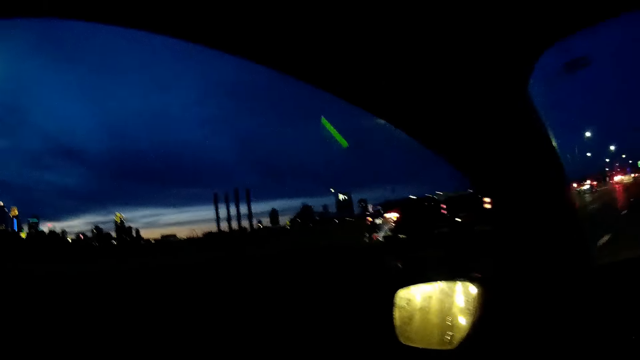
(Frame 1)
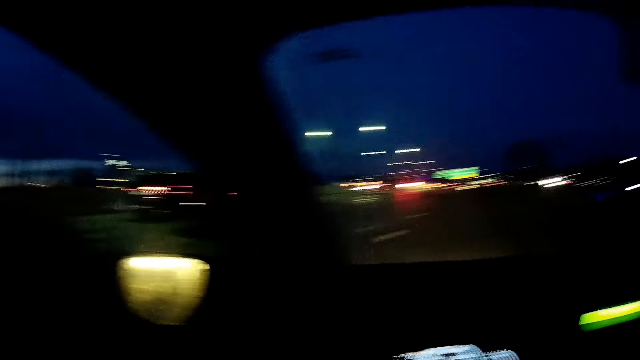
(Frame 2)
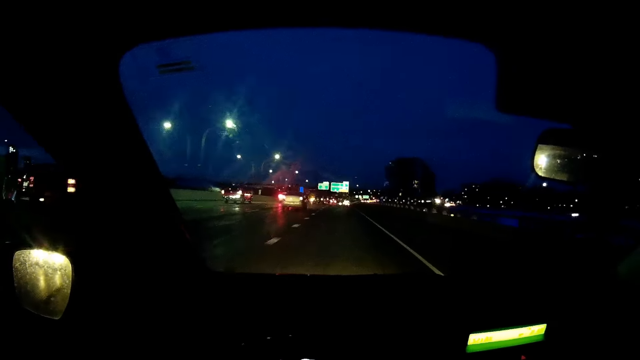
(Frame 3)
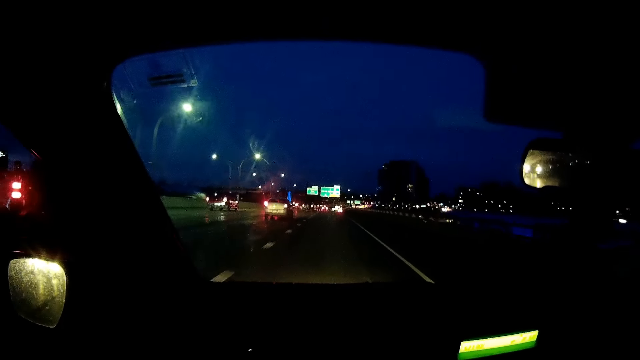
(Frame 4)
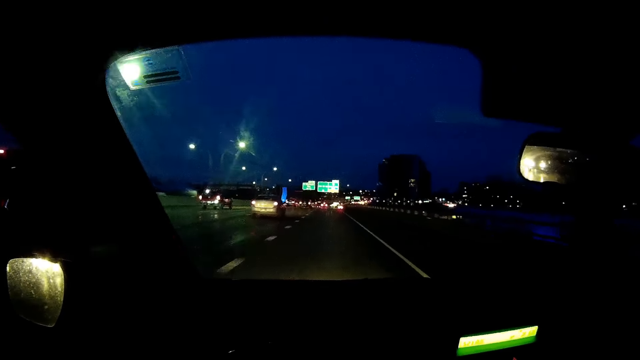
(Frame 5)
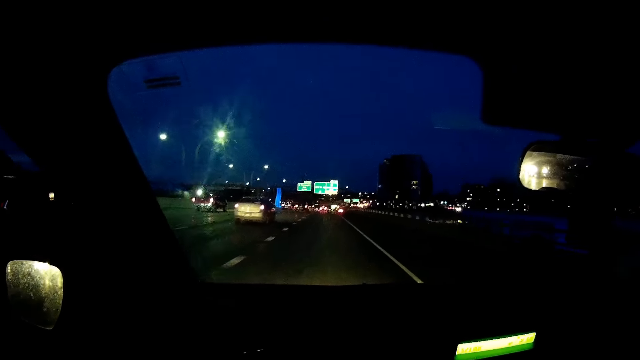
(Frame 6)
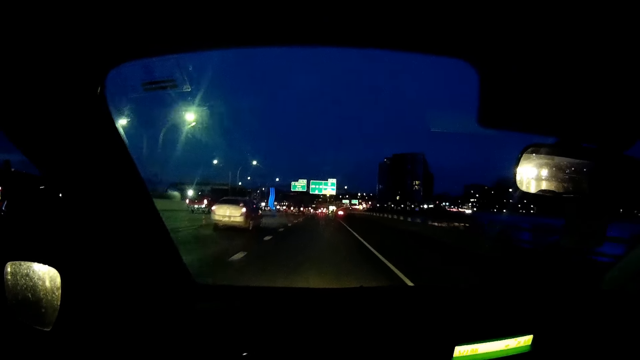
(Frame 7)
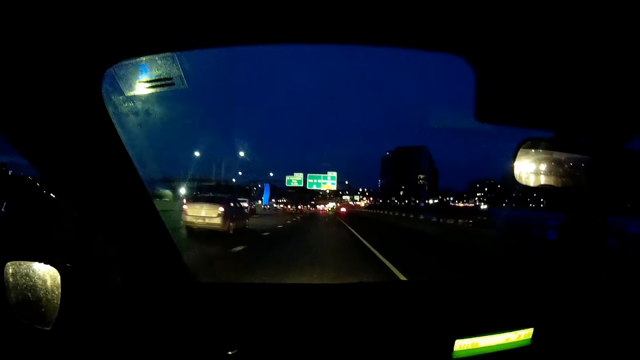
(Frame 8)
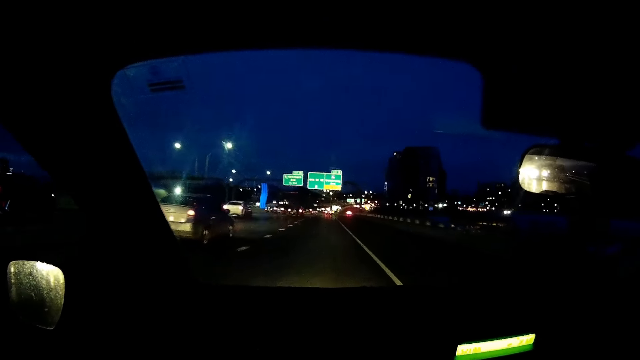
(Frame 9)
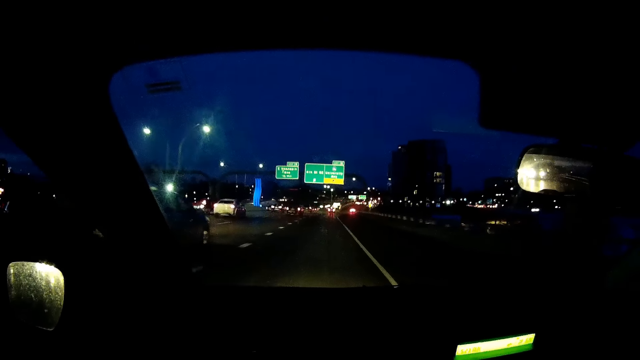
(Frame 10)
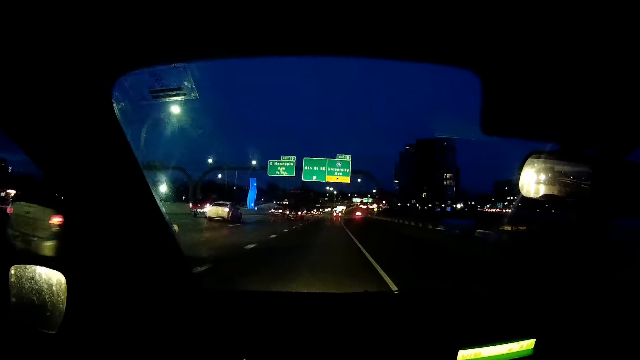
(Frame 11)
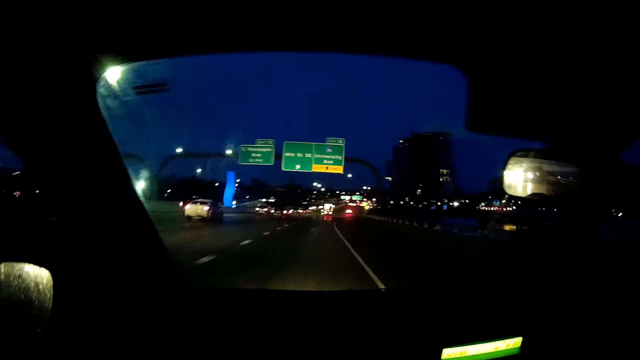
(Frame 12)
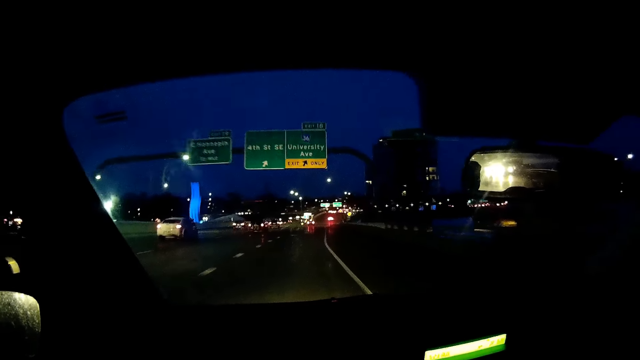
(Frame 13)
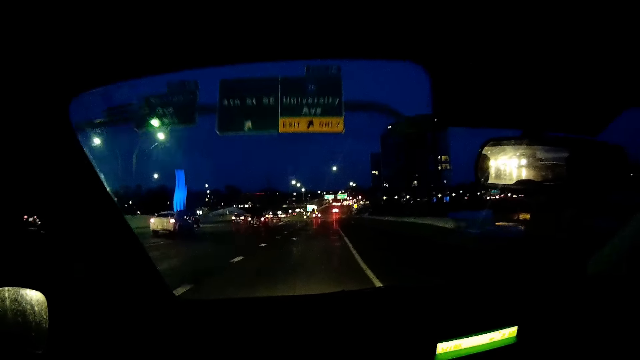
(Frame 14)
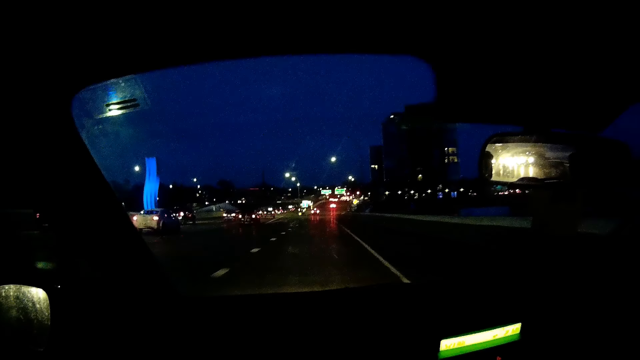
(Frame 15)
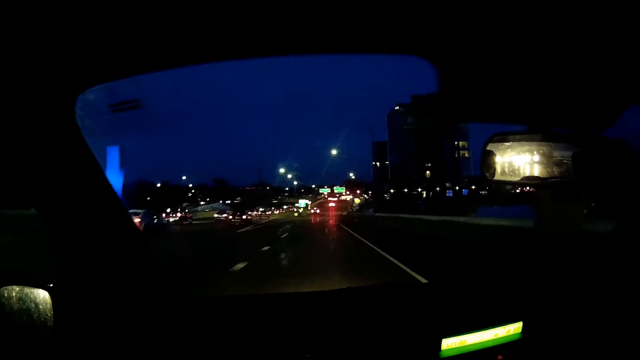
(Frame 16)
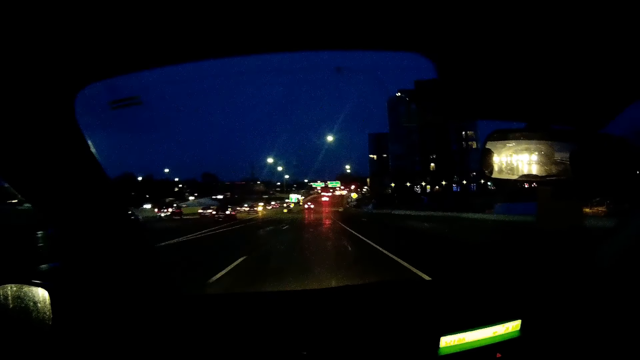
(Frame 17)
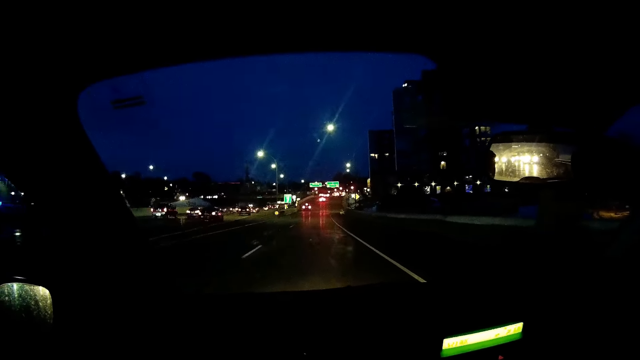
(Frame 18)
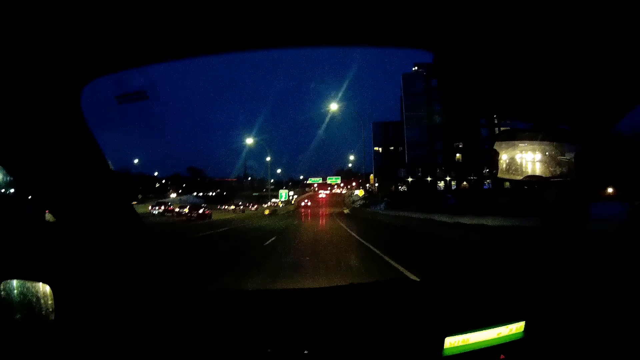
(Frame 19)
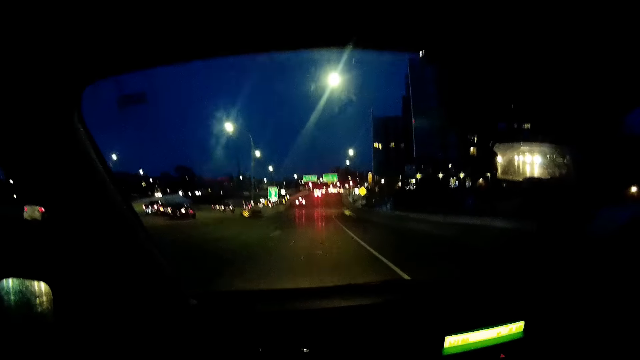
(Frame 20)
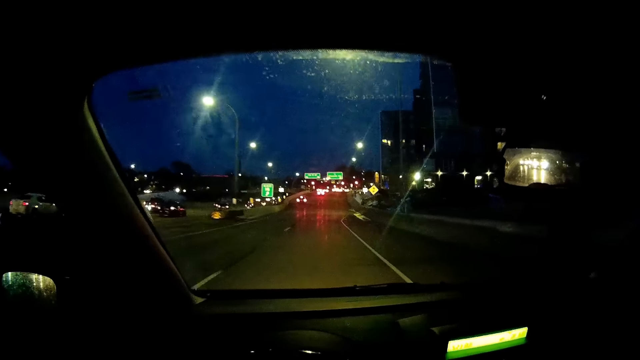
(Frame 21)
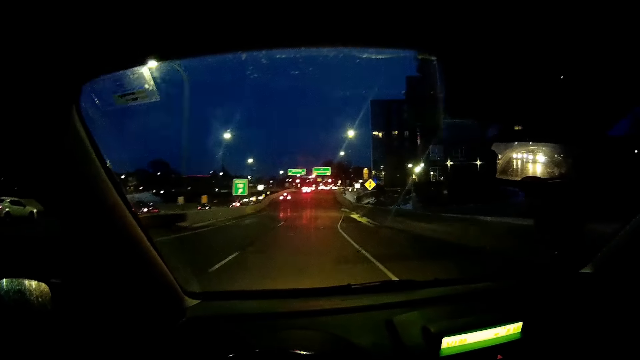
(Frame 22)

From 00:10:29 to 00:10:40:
The camera wearer stares at the buildings. They stare at the road. They drive the vehicle on the road.

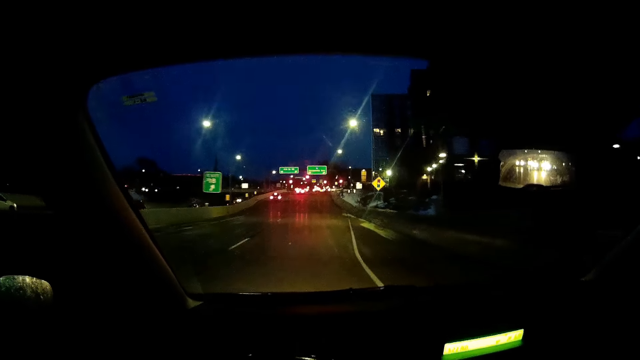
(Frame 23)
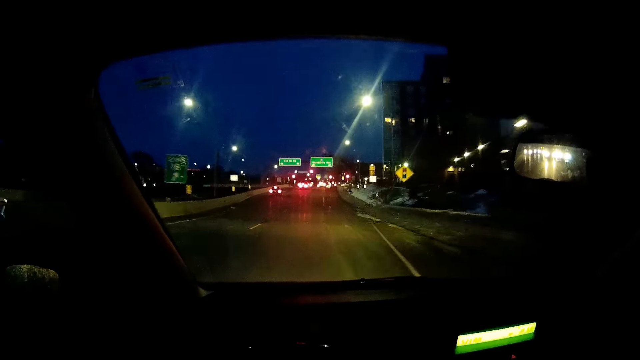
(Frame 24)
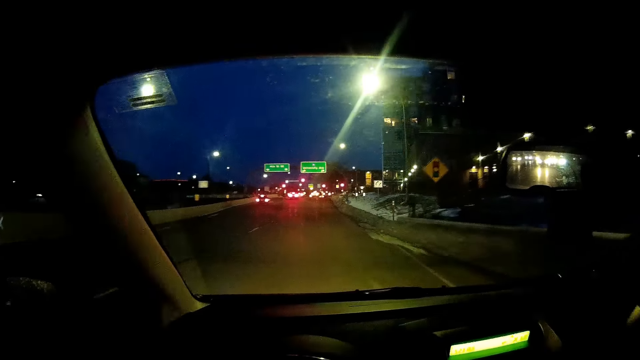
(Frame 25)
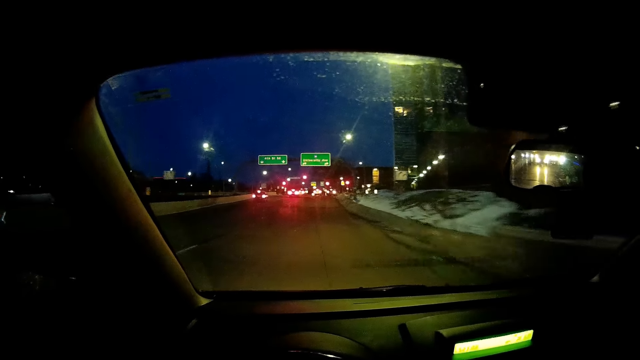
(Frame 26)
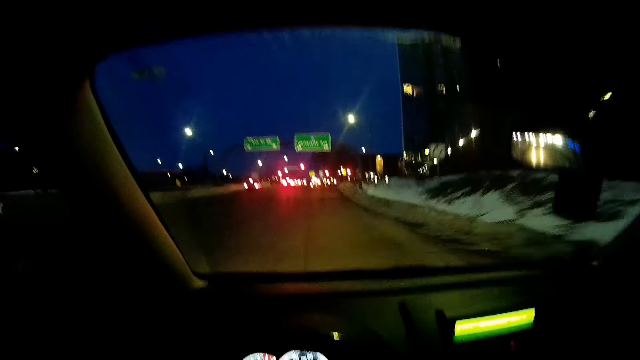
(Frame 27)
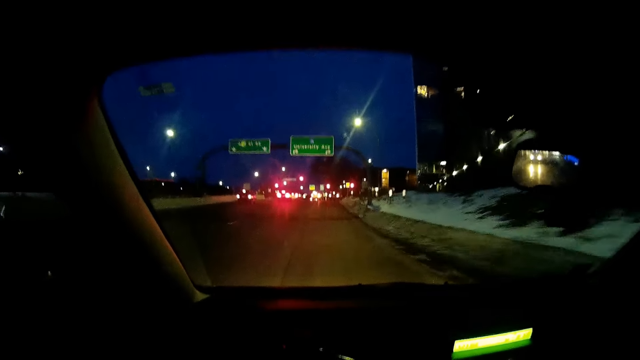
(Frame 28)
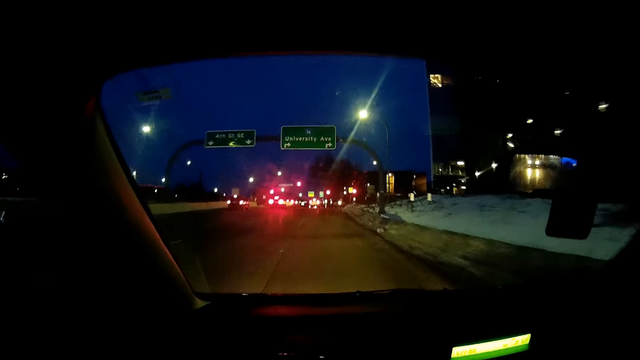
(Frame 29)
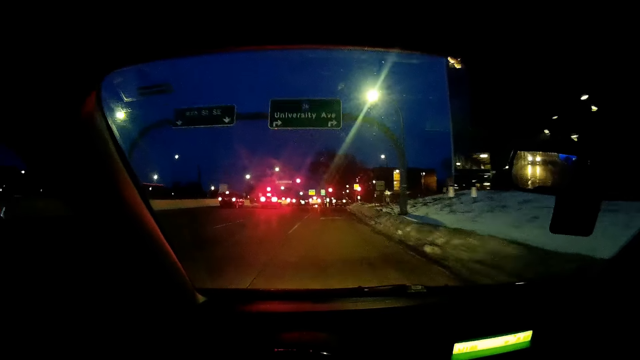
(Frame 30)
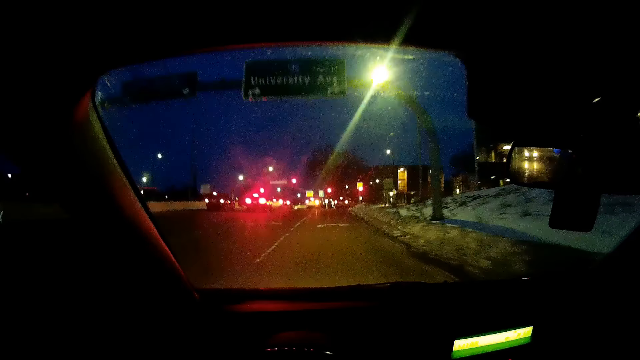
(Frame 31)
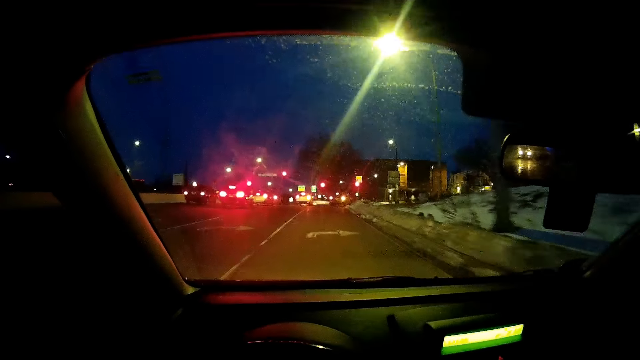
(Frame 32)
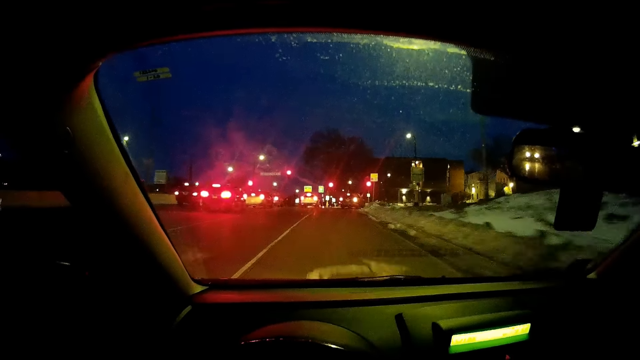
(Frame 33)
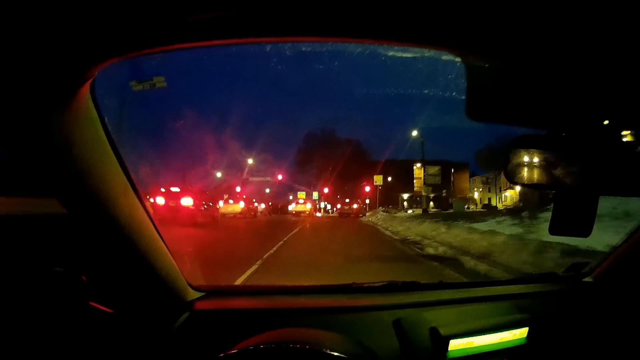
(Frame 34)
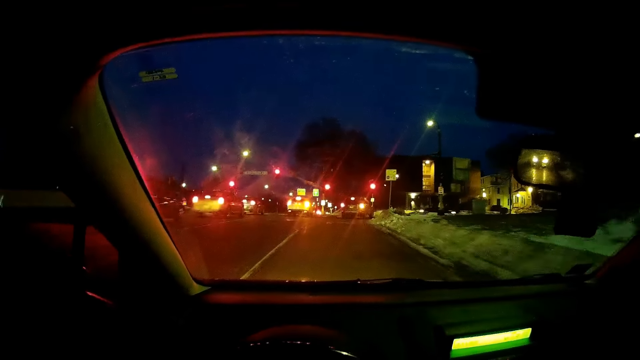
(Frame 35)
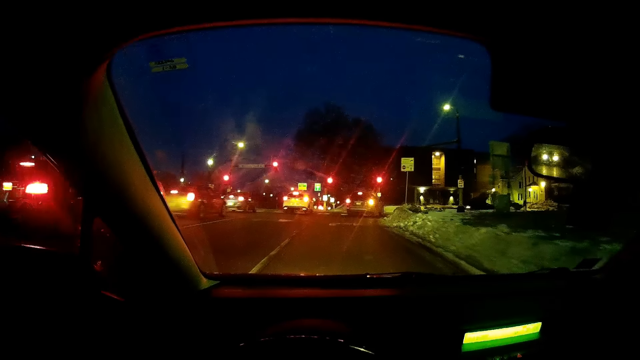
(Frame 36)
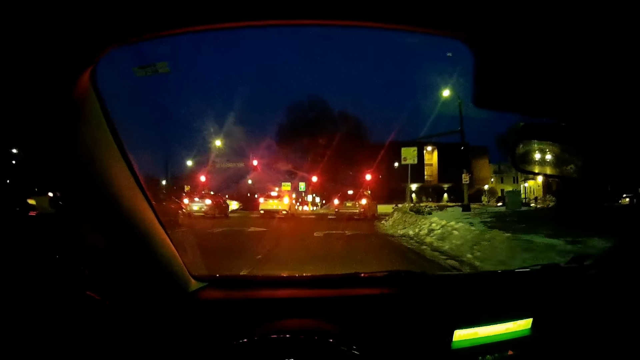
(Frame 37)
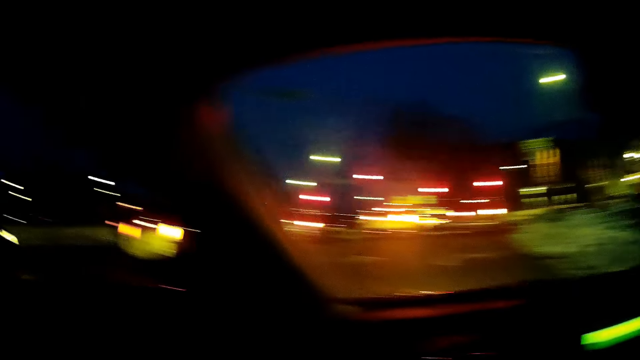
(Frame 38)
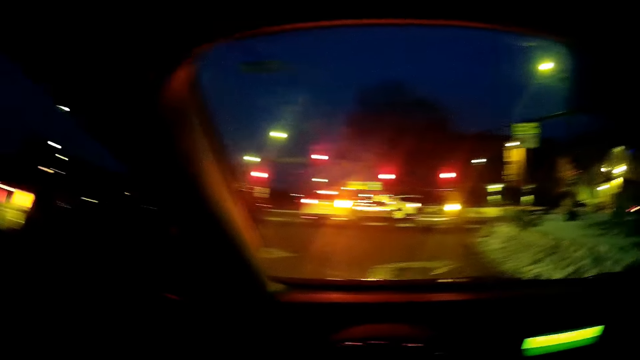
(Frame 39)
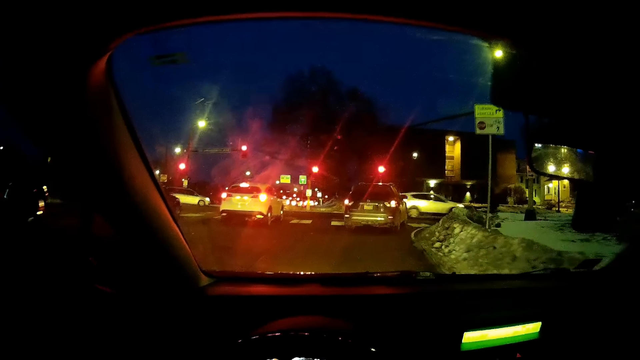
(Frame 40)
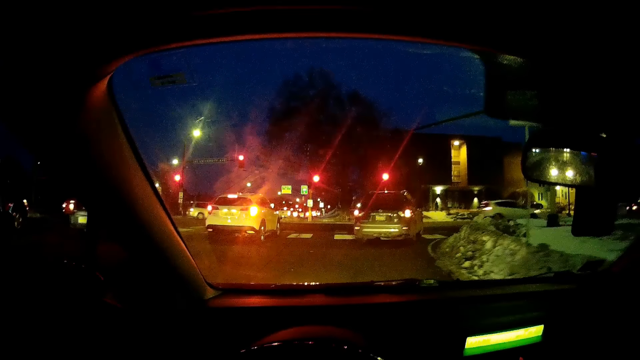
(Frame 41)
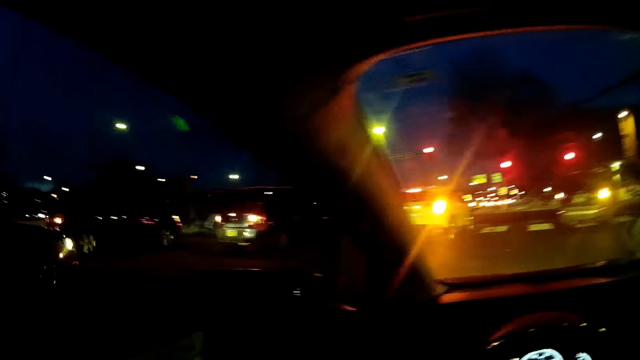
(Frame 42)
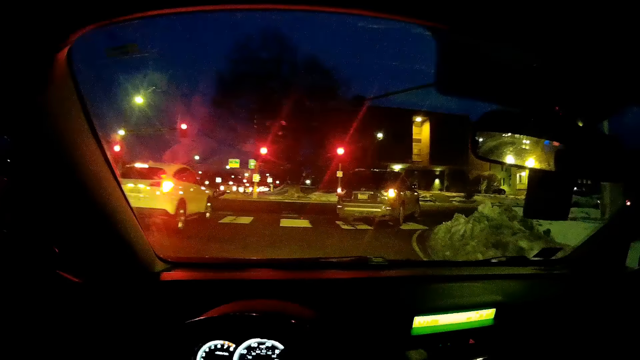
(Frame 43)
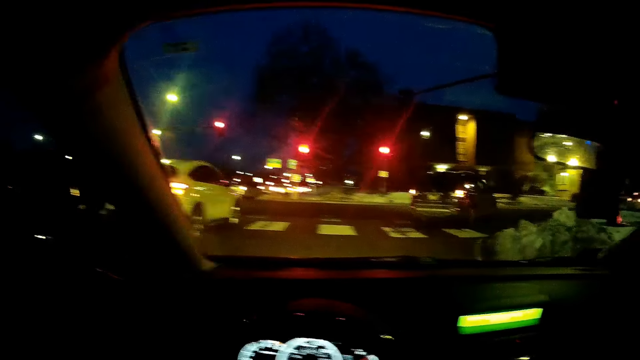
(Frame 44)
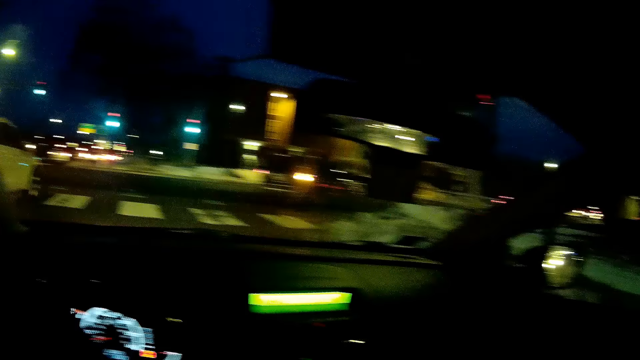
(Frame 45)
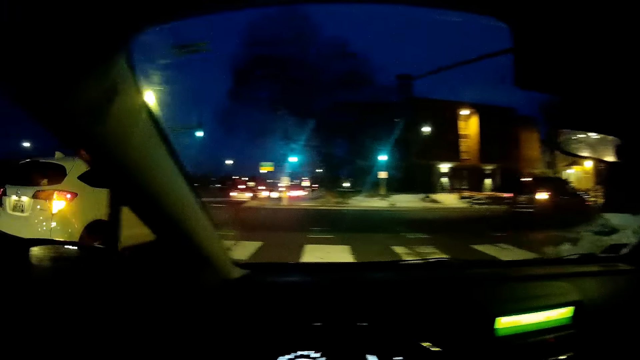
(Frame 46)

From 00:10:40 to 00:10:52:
The camera wearer stares at the road.
